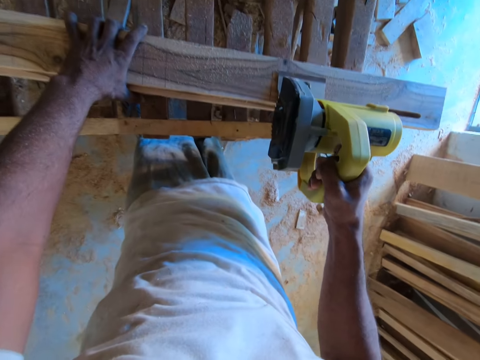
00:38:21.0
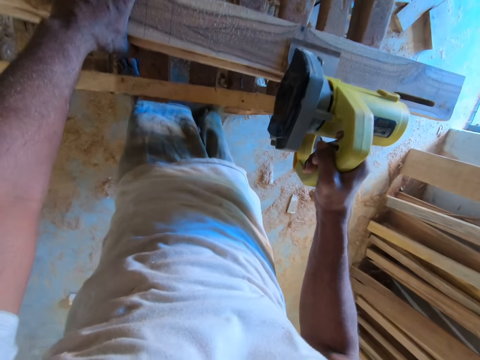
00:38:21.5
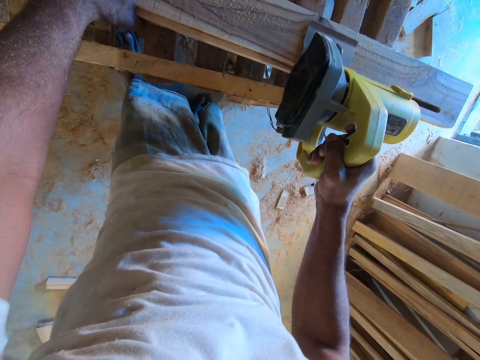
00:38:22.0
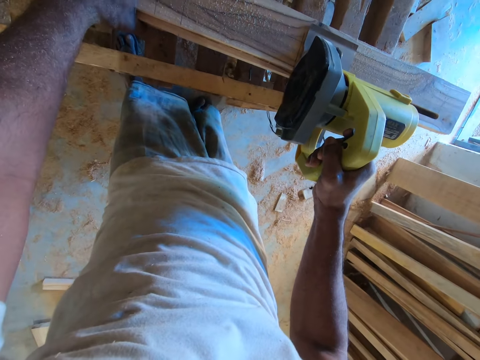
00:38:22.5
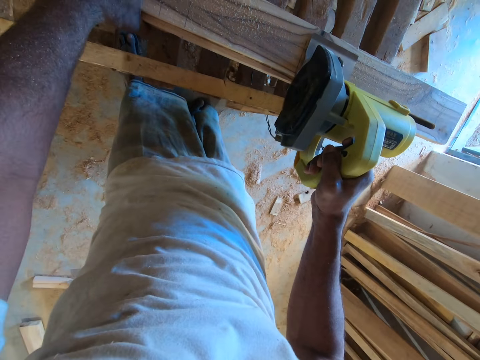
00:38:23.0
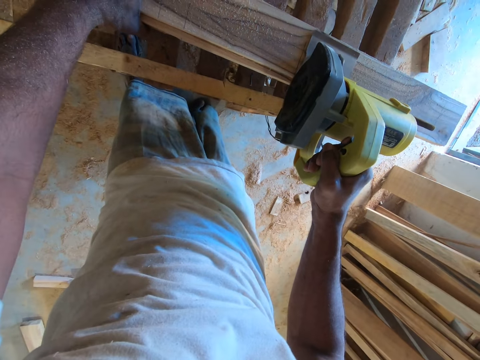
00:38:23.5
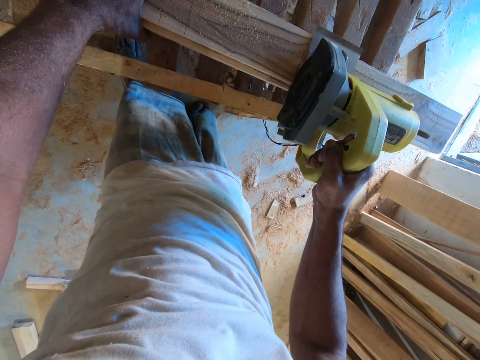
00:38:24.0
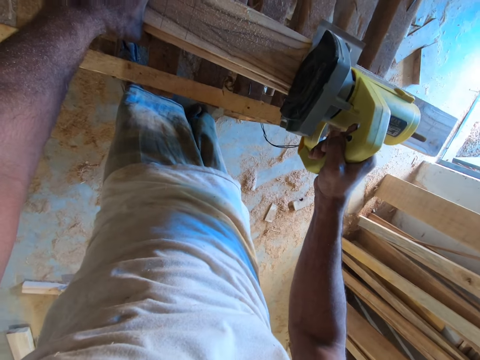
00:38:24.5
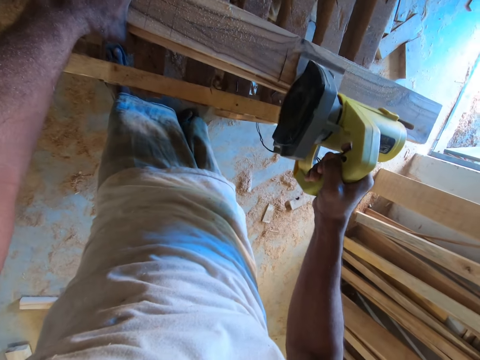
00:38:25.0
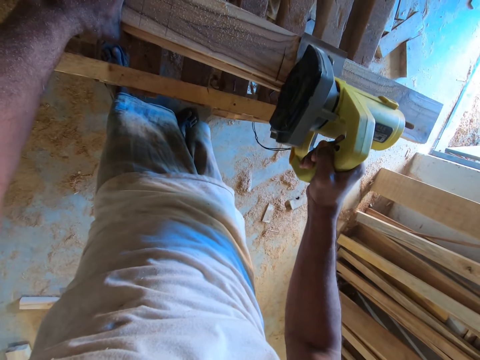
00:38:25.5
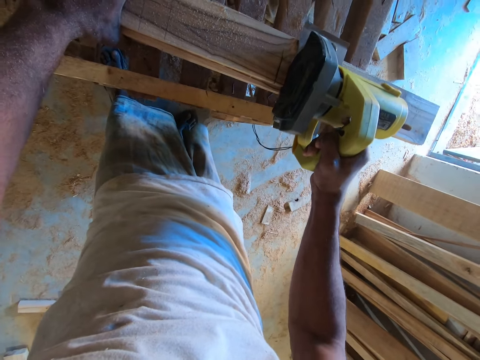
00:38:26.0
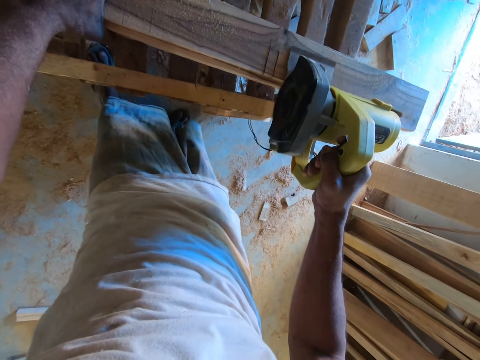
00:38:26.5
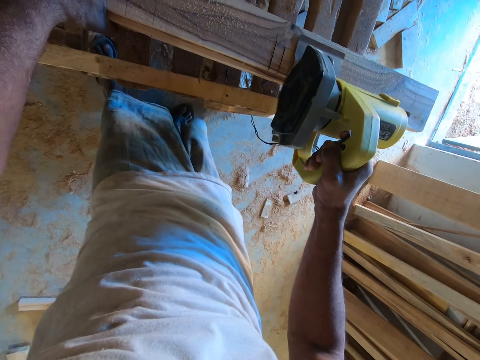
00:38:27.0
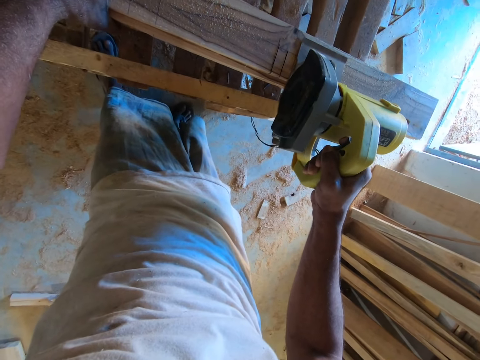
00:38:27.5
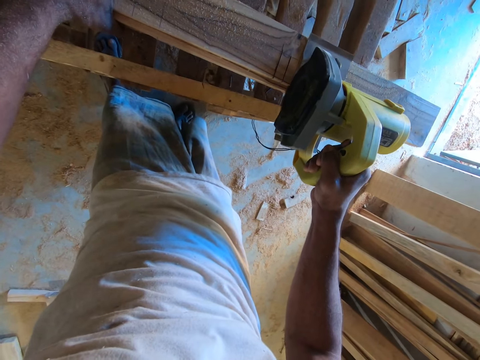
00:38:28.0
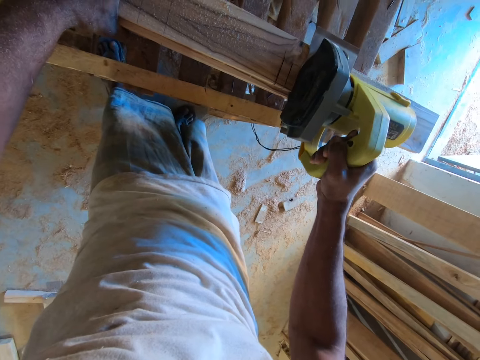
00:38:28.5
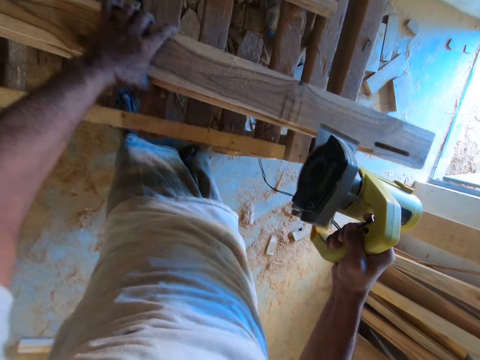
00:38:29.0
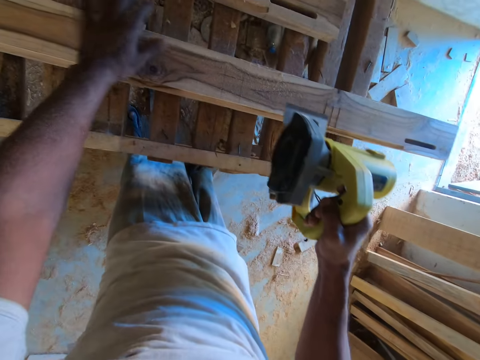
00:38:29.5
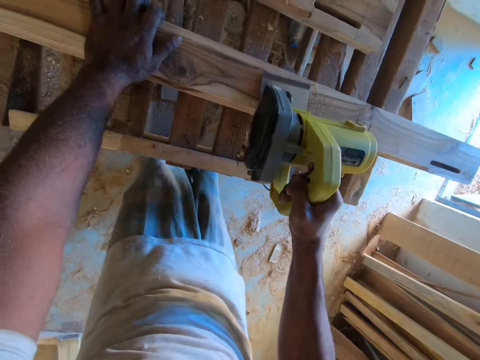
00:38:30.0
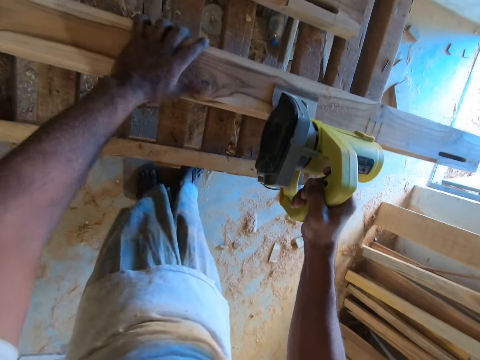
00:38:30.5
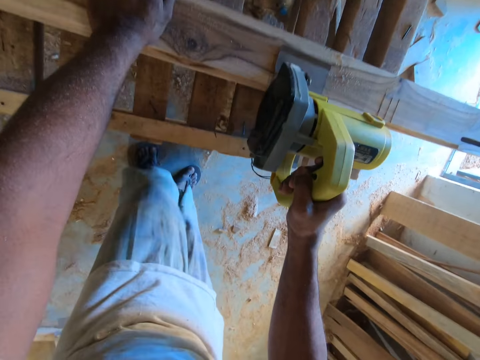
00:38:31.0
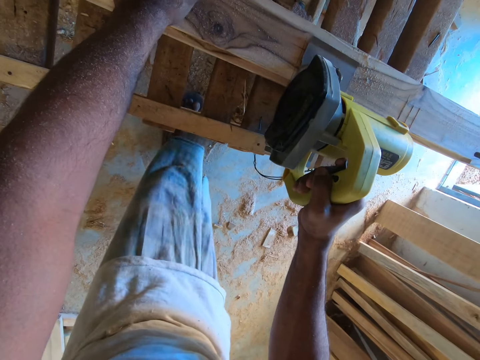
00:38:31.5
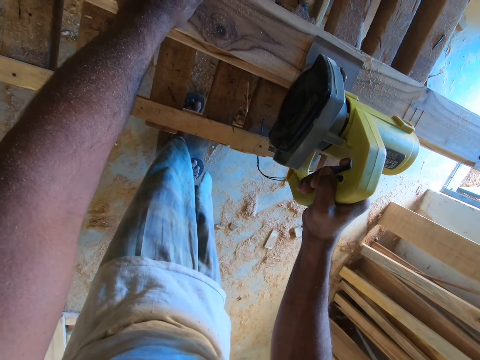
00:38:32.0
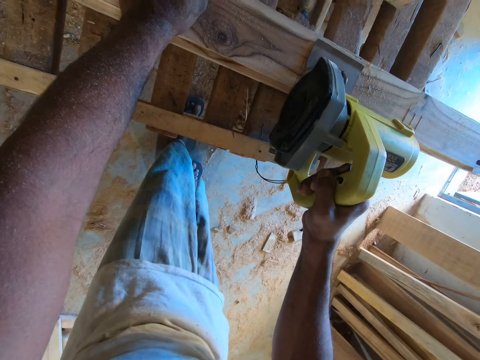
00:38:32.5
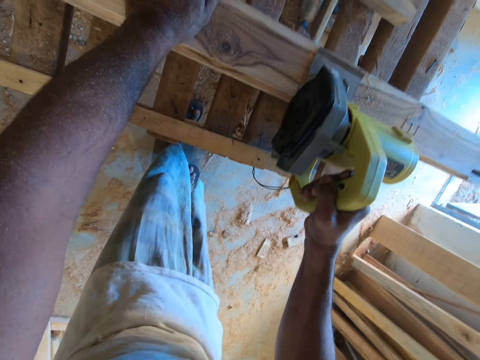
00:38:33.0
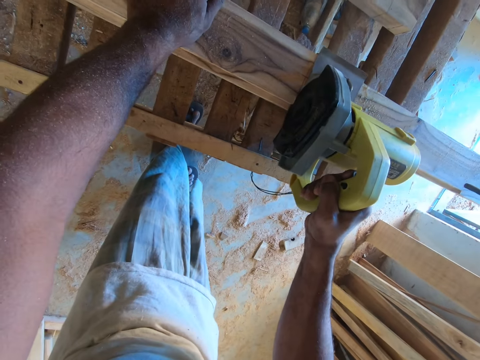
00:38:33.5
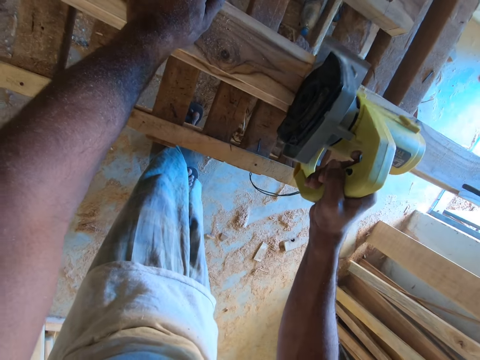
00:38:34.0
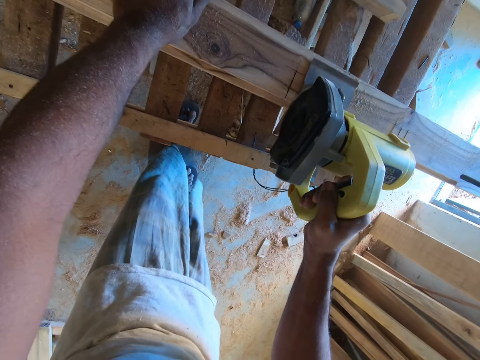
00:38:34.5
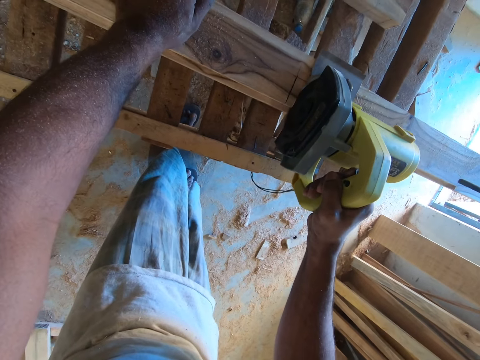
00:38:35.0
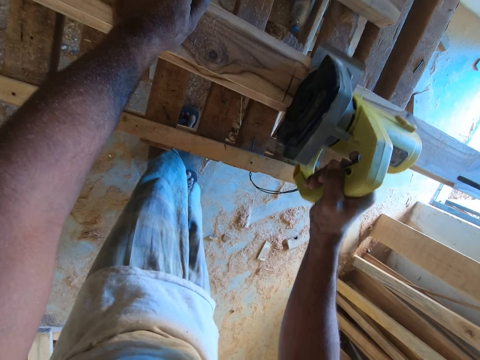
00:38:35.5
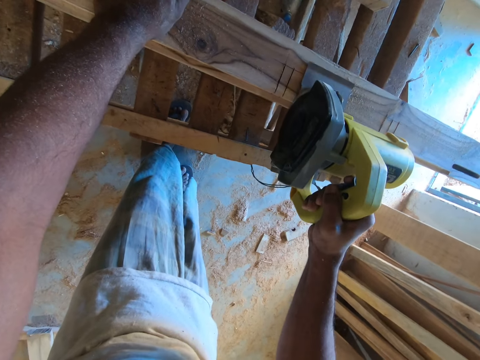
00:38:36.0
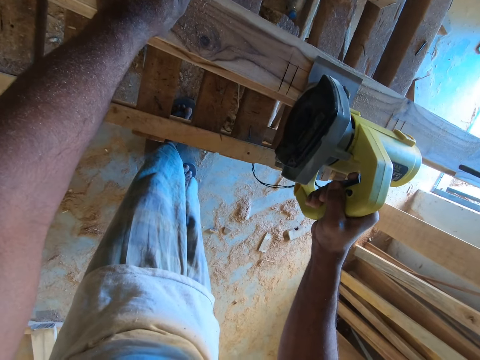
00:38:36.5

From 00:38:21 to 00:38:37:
The camera wearer marks the wooden plank with the wood cutter in his right hand. He cuts the wood with the wood cutter. He slides the wooden plank on the rack deck with his left hand. He places his left hand on the wooden plank. He slides the wooden plank on the rack deck with his left hand. He marks the wooden plank with the wood cutter in his right hand. He cuts the wood with the wood cutter.

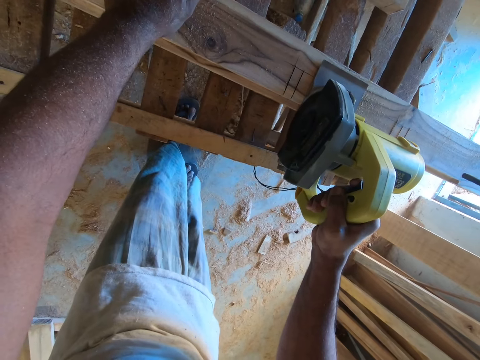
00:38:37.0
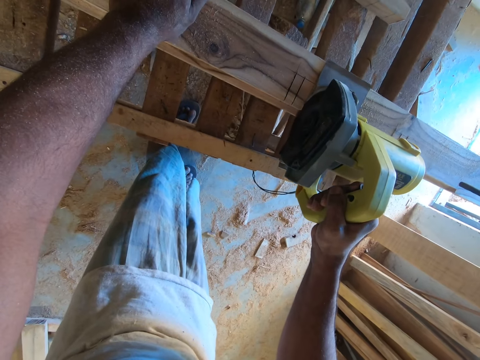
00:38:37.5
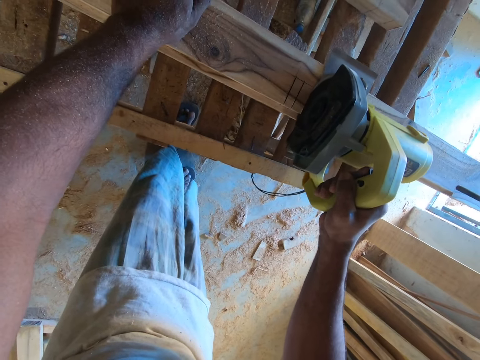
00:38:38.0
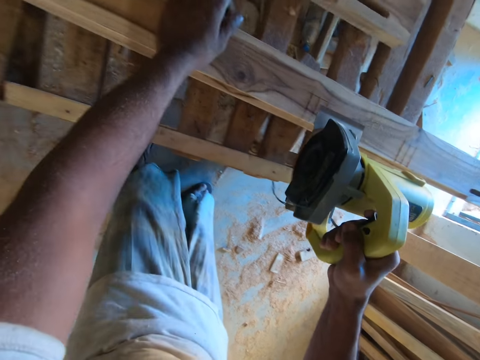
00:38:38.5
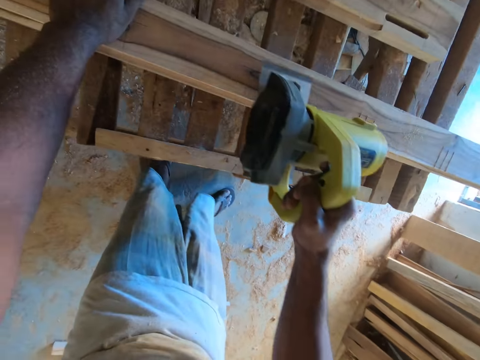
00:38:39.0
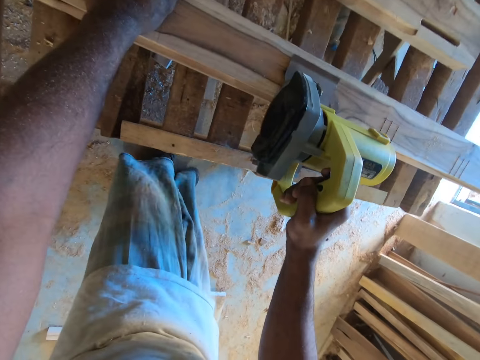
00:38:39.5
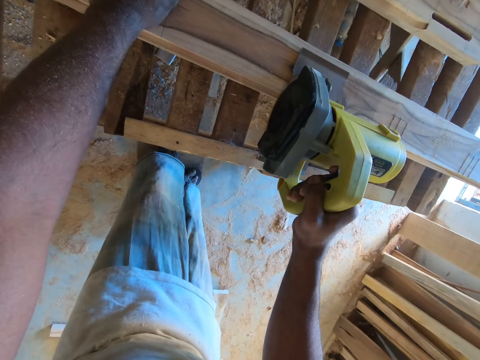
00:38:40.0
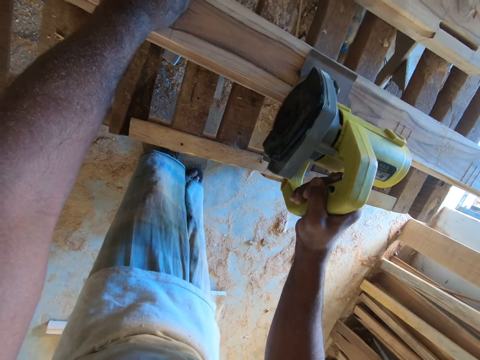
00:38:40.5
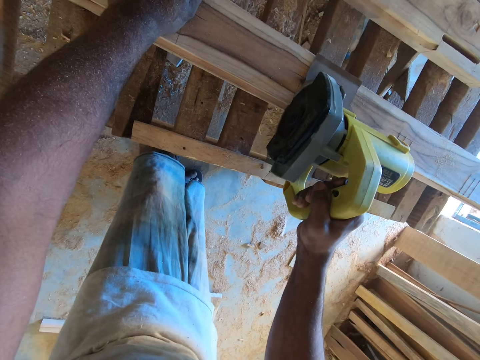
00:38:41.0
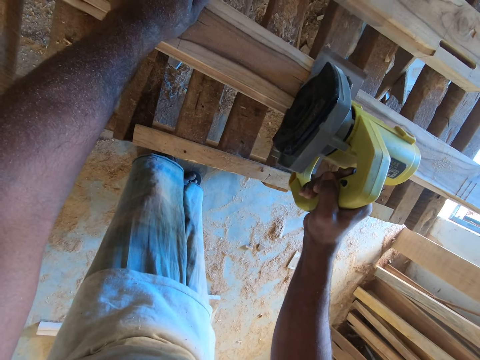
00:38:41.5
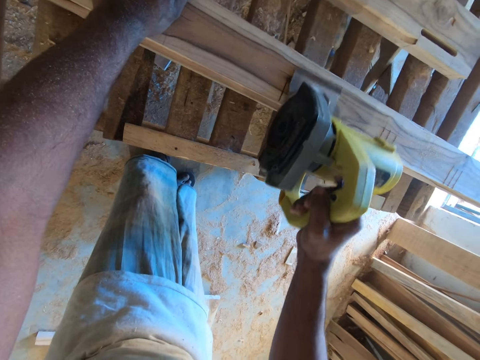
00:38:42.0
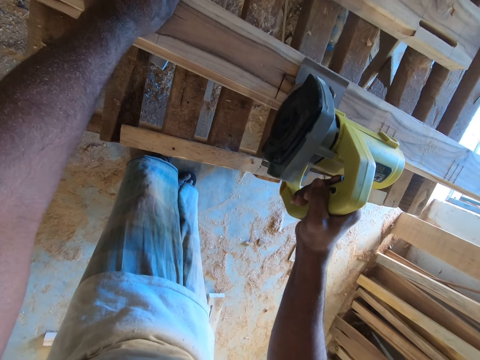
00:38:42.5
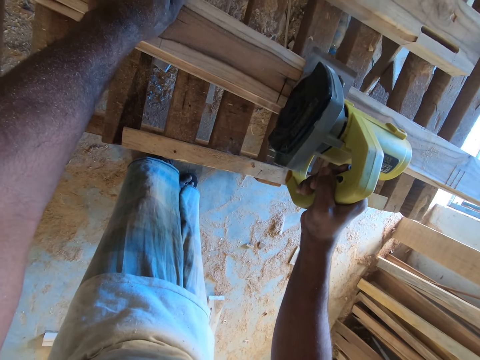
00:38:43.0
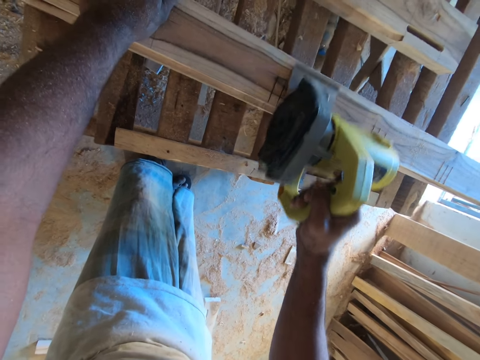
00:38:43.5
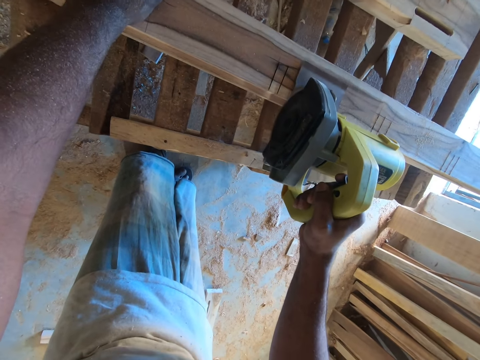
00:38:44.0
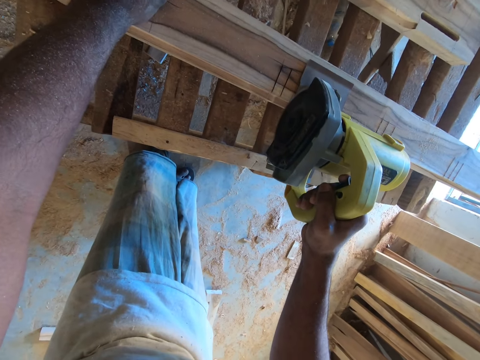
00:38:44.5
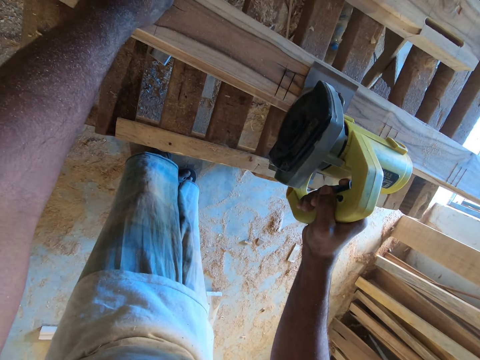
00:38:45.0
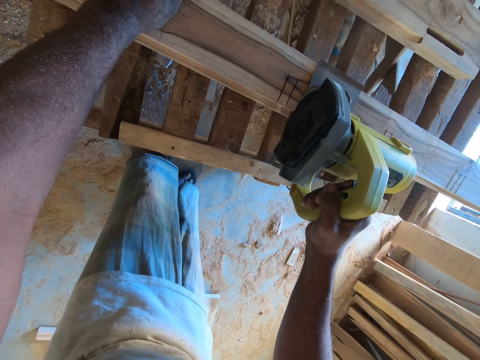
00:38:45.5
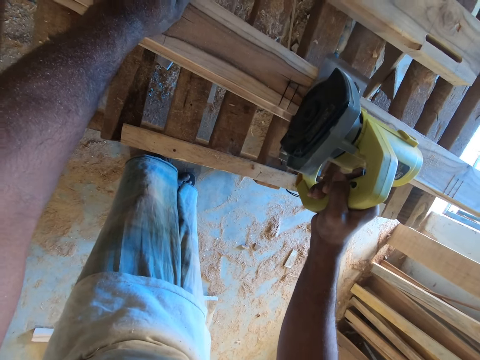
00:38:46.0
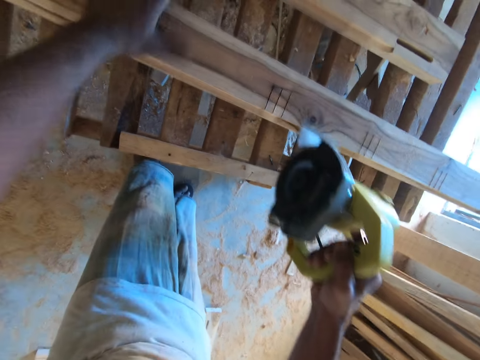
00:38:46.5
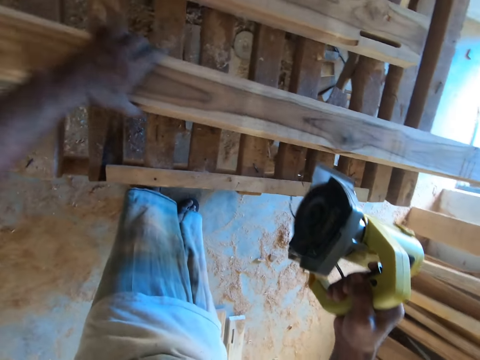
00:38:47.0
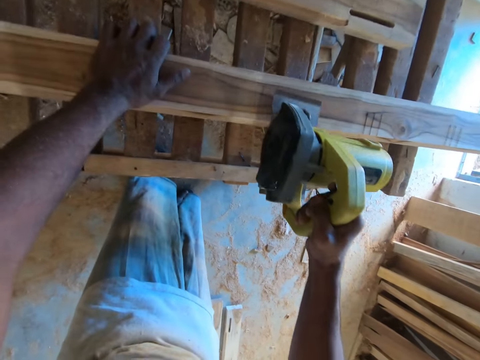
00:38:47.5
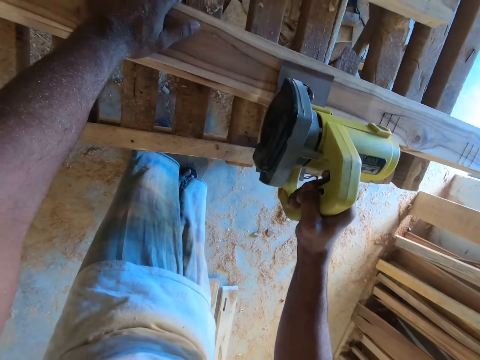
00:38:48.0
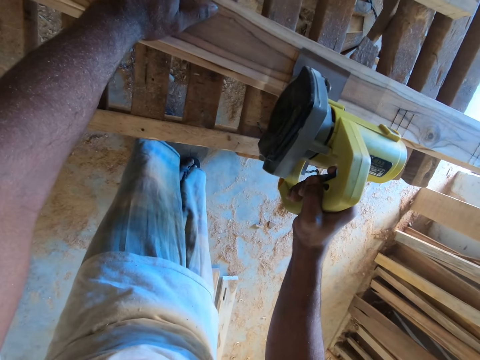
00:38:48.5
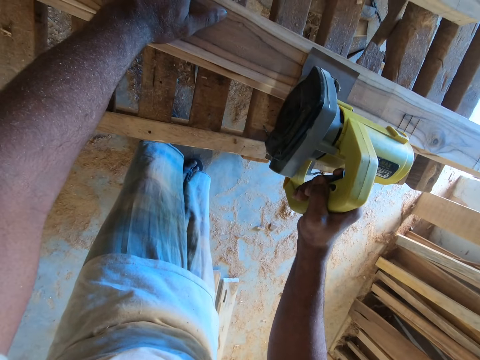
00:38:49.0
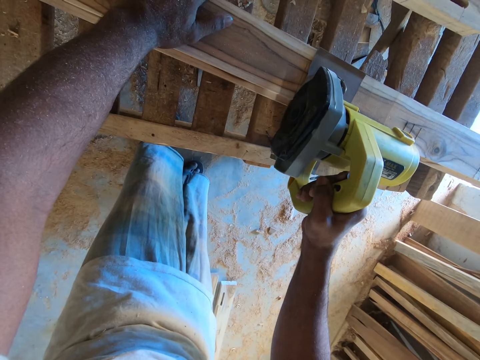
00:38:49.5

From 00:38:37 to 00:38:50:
The camera wearer places his left hand on the wooden plank. He marks the wooden plank with the wood cutter in his right hand. He slides the wooden plank on the rack deck with his left hand. He places his left hand on the wooden plank. He marks the wooden plank with the wood cutter in his right hand.
